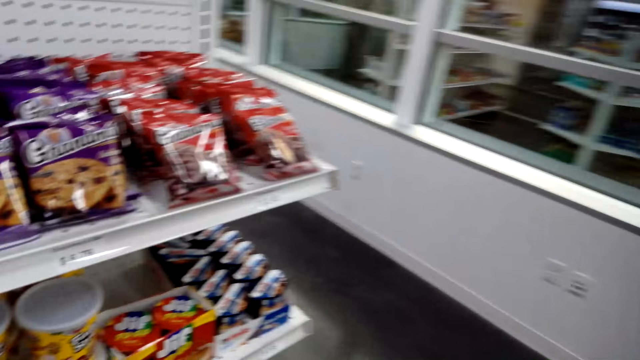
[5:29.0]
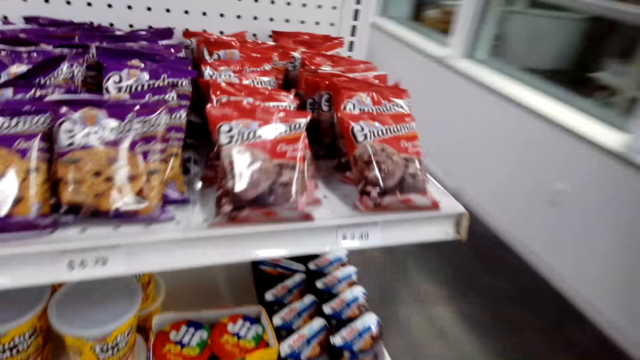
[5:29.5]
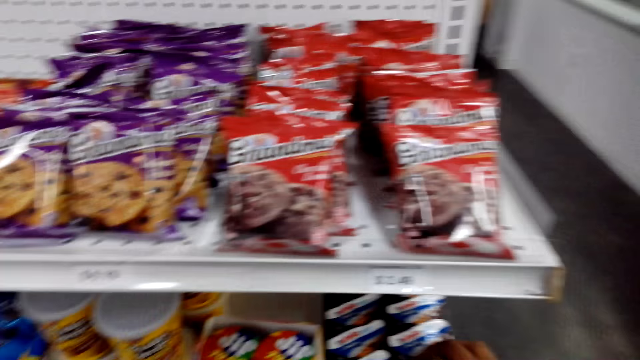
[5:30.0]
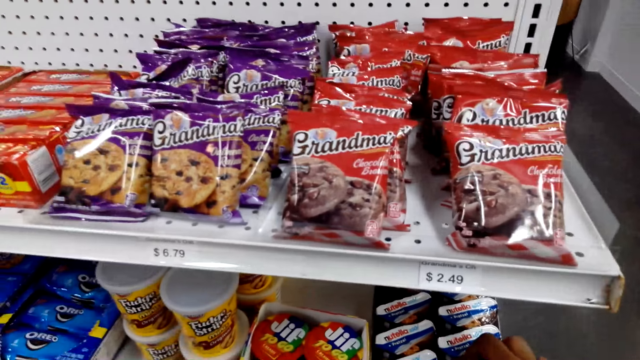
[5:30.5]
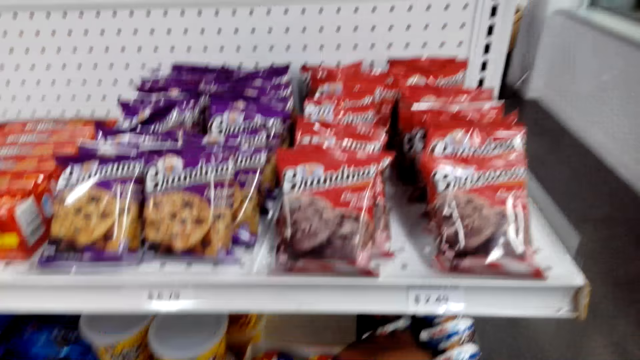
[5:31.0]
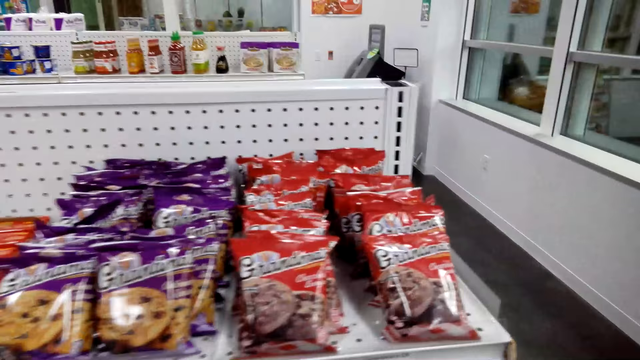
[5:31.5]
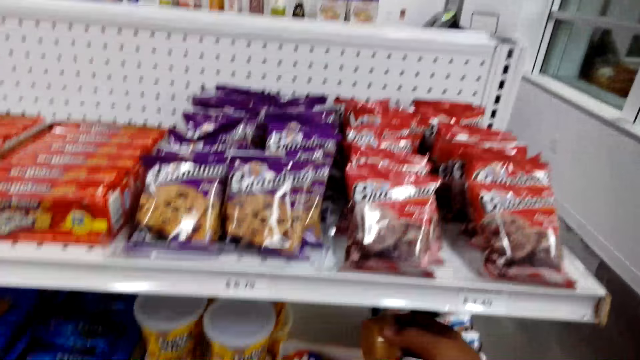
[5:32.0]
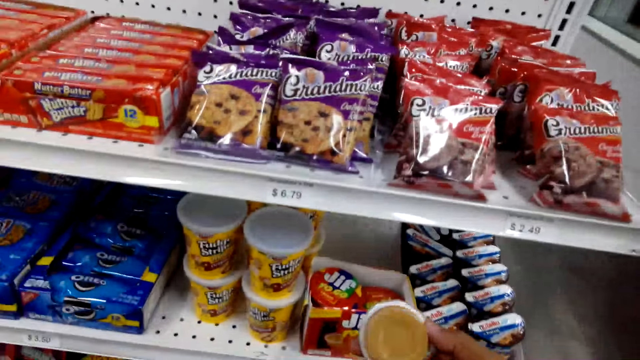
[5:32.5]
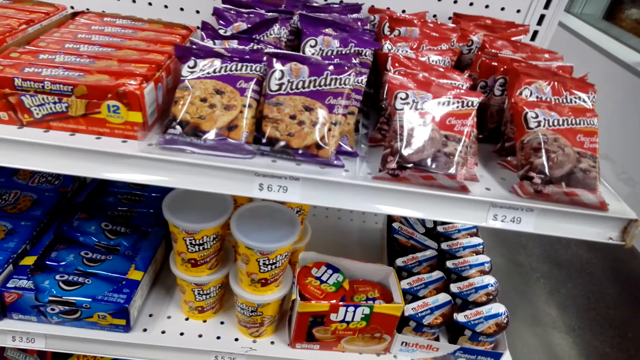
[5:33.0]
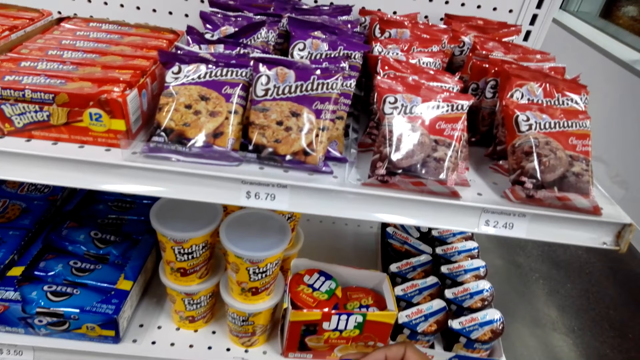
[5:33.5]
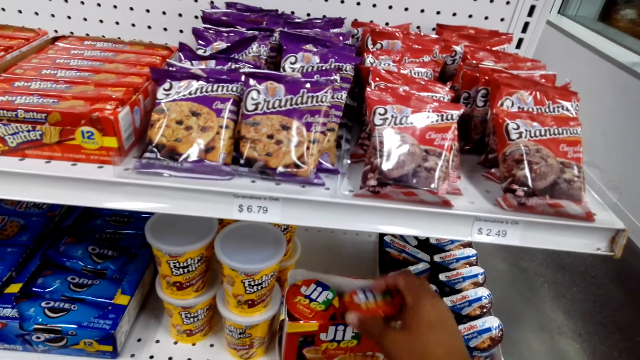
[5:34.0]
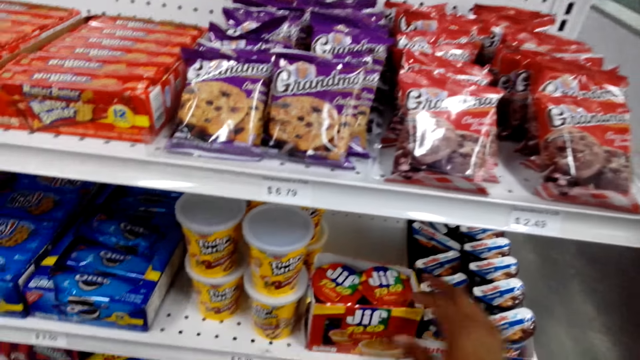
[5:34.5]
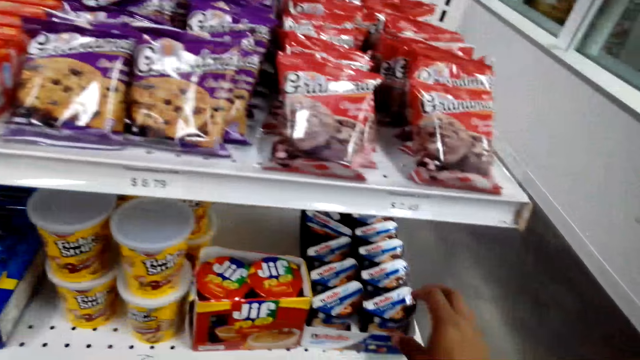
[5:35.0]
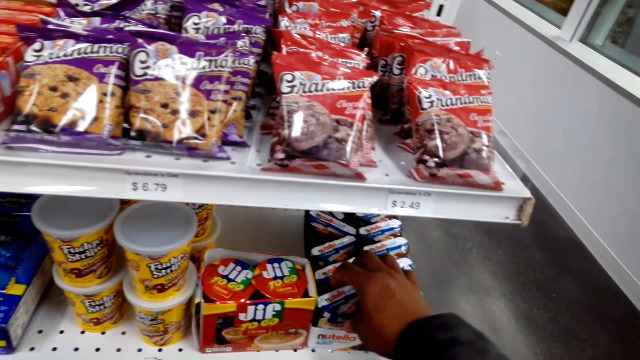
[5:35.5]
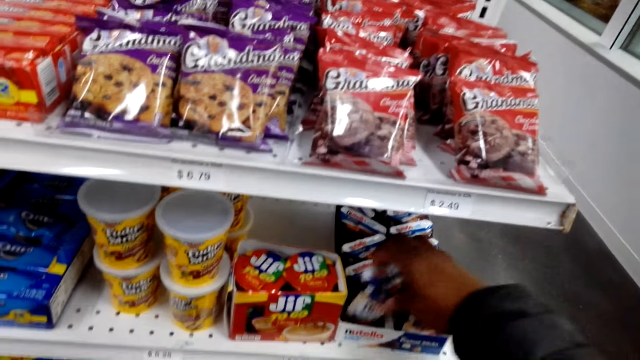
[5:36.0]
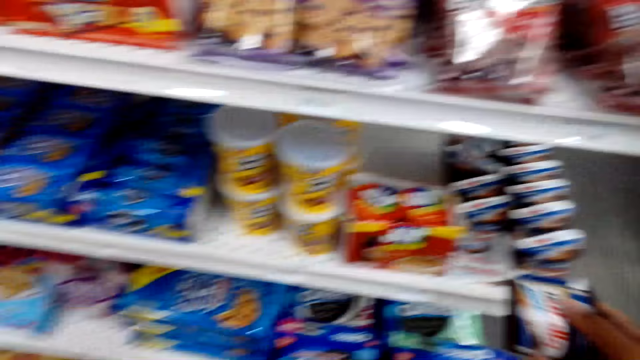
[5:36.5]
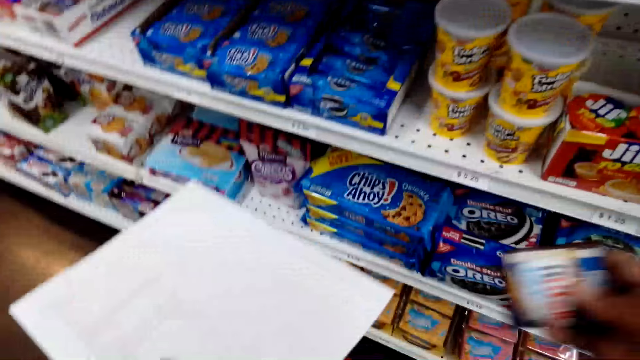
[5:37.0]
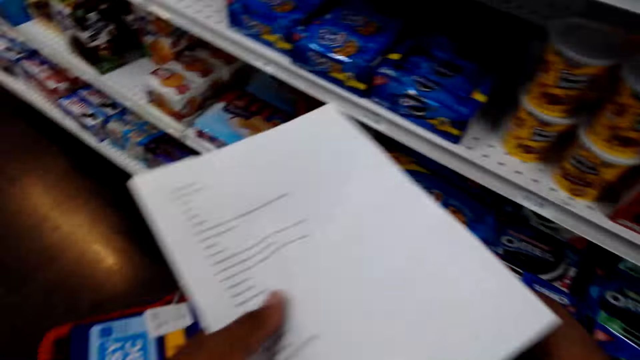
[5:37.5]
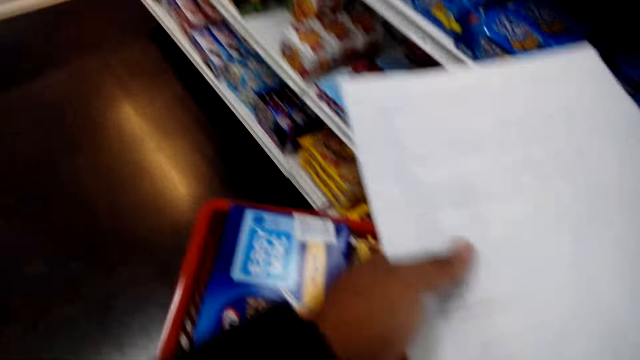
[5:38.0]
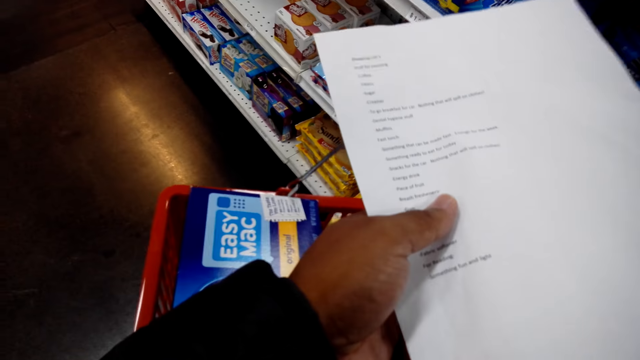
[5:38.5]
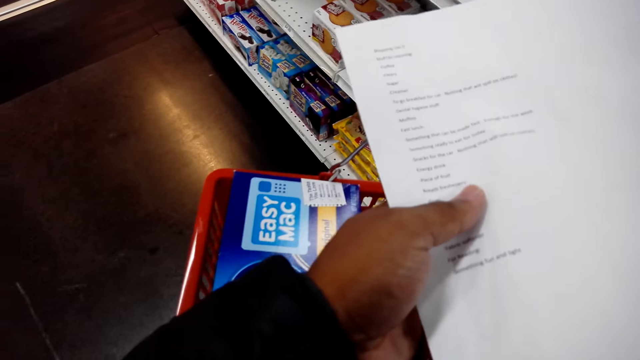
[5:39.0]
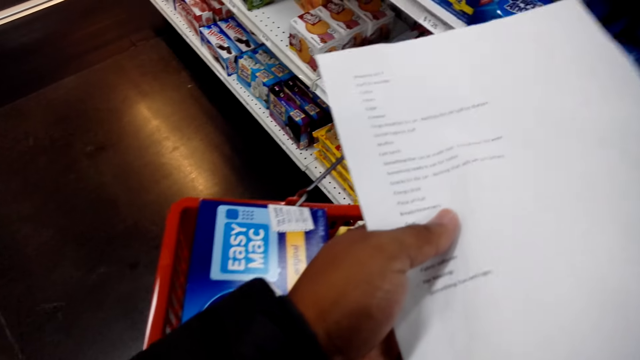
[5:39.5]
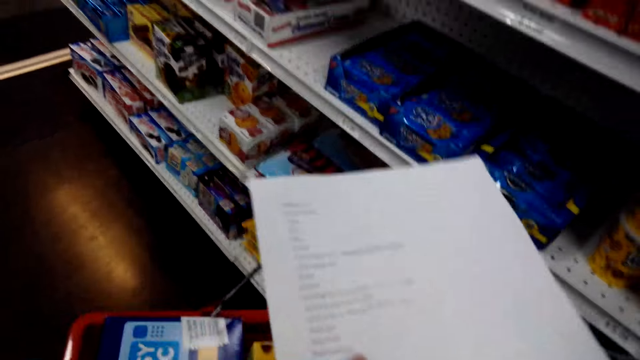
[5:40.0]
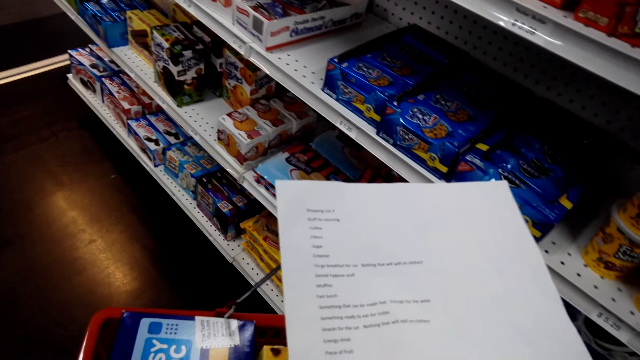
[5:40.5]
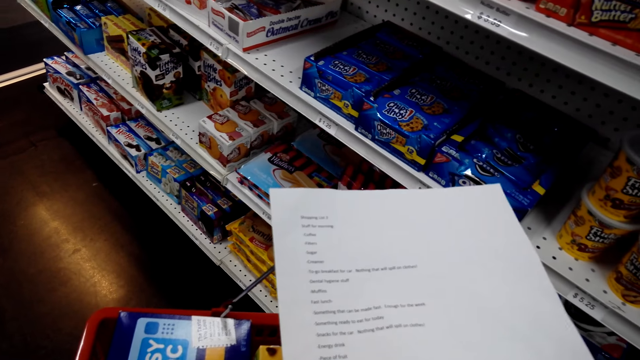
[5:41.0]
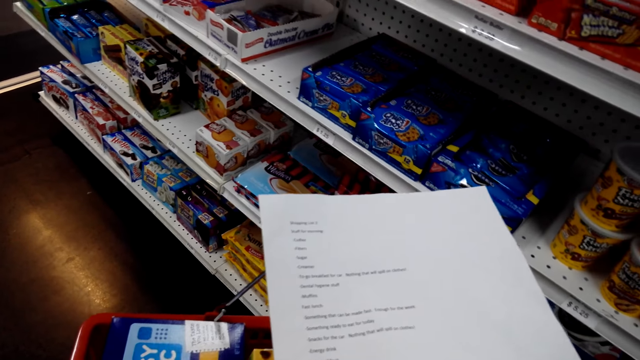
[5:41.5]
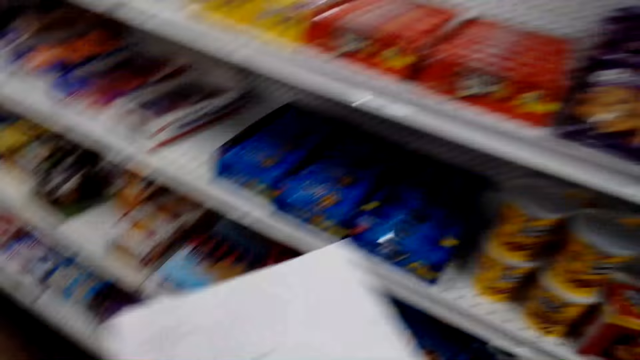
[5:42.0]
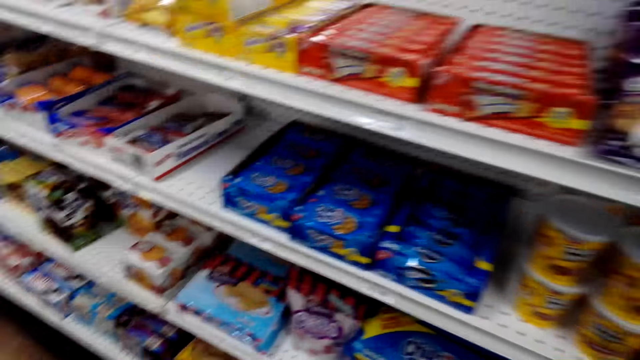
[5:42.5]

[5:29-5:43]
The camera wearer picks food stuffs in the shelf. They look at JIF. They pick something from the shelf. They put something in the shopping bucket. They read the shopping list paper.

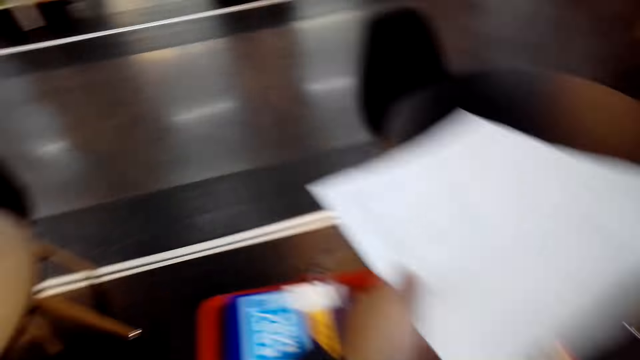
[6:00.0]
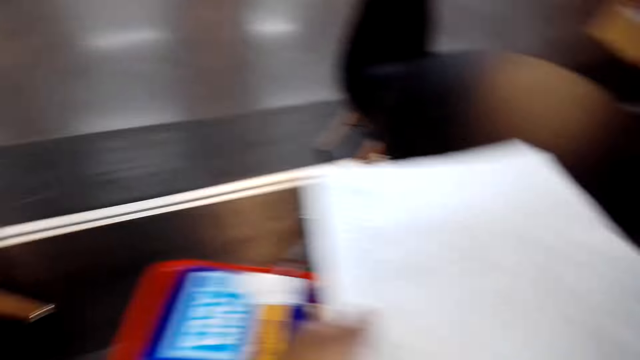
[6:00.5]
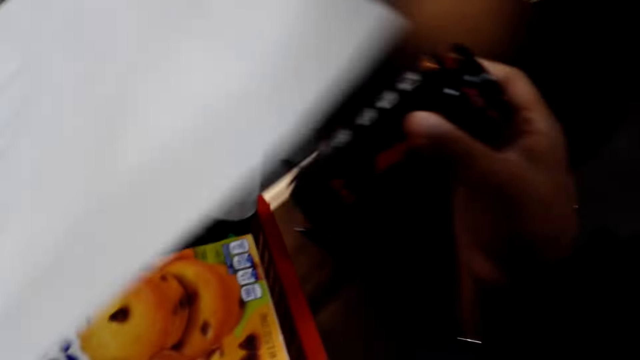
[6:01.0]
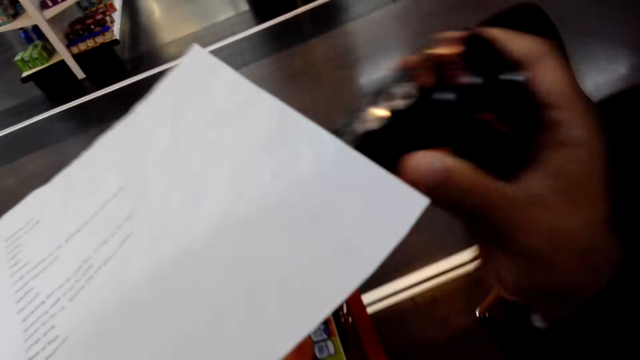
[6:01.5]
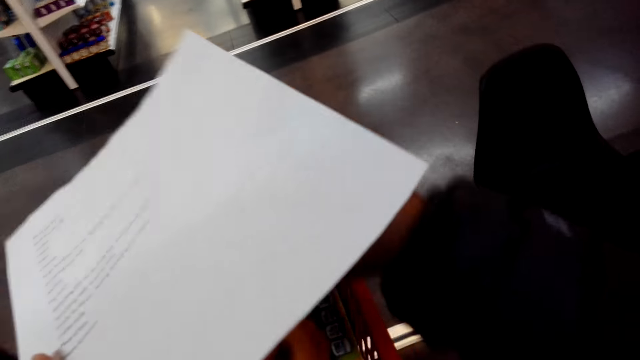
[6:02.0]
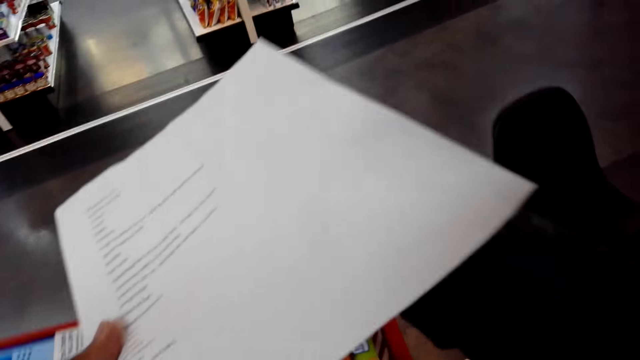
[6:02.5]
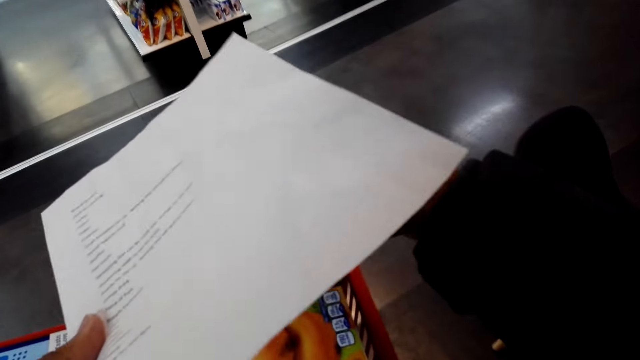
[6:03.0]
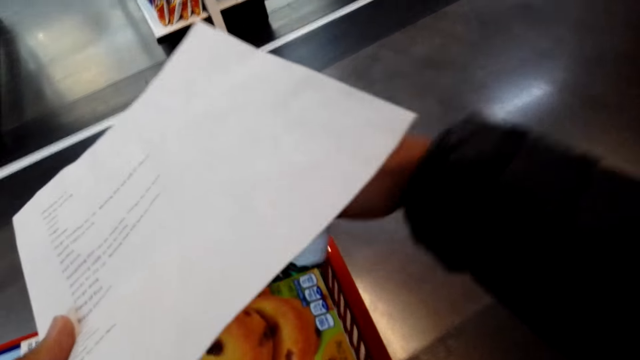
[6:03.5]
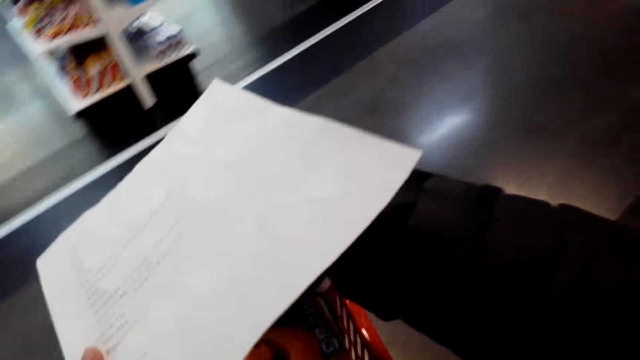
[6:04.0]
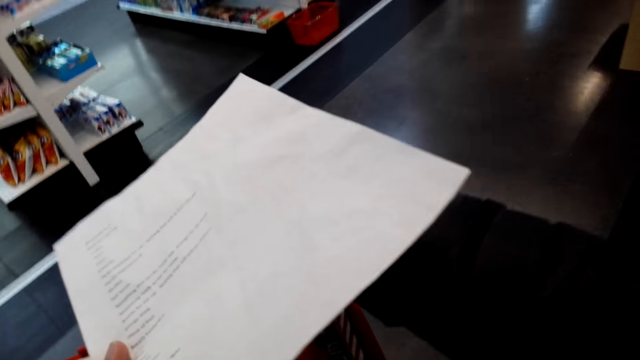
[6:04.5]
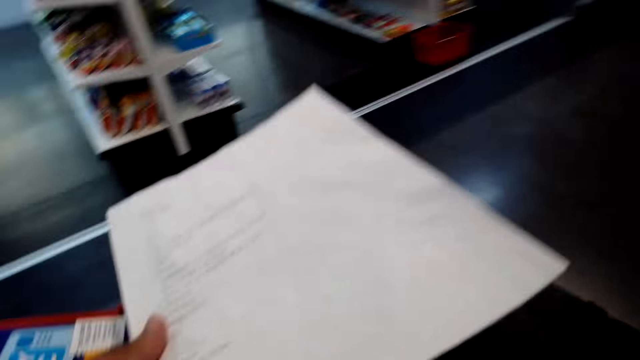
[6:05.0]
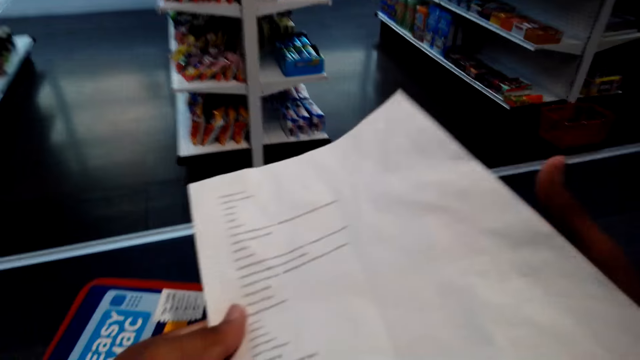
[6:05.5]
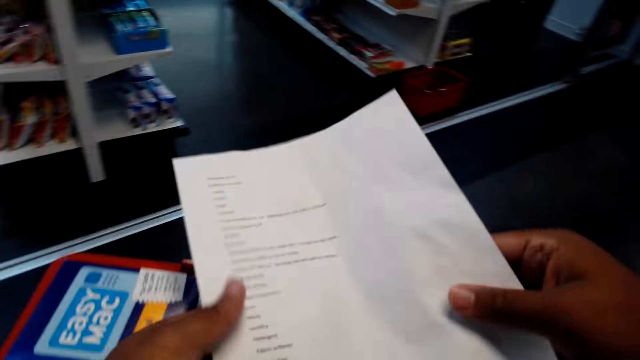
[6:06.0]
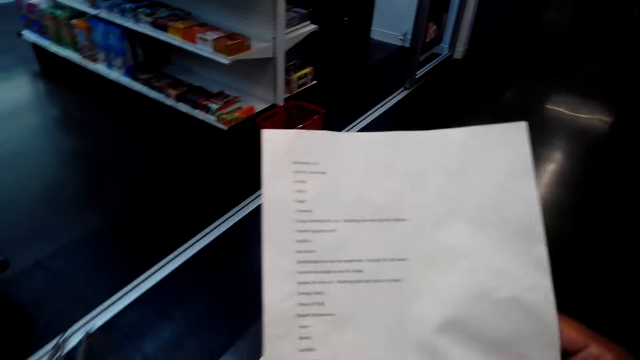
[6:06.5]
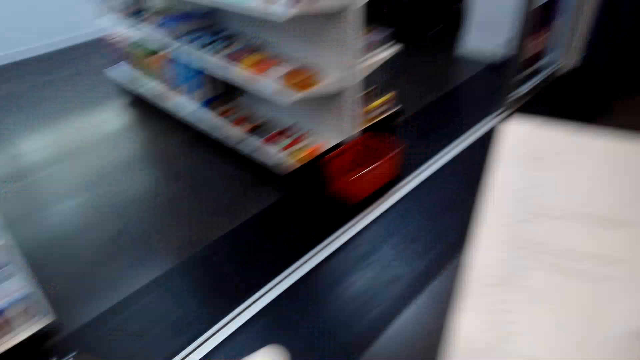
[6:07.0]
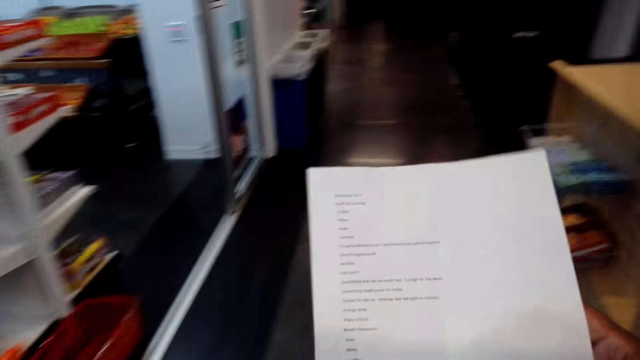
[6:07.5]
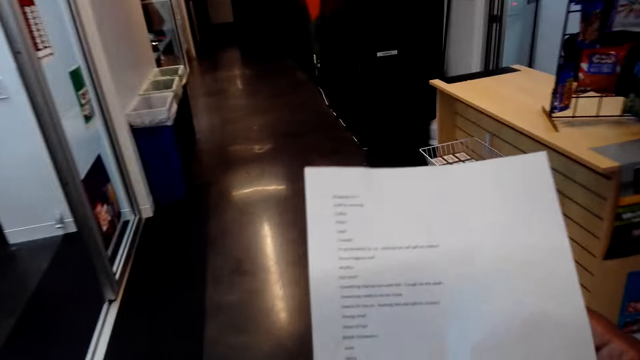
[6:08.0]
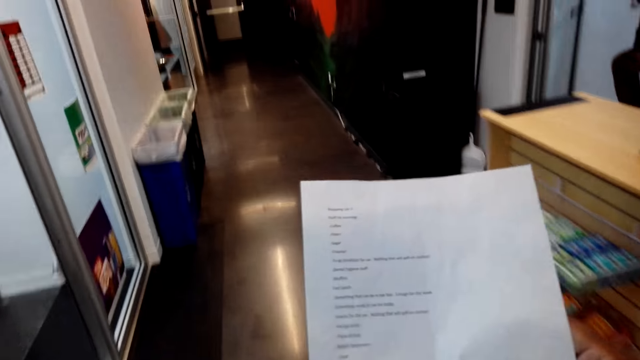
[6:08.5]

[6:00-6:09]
The camera wearer puts the can in the shopping basket. They walk around the supermarket.
